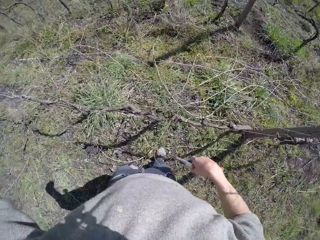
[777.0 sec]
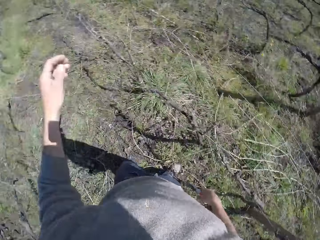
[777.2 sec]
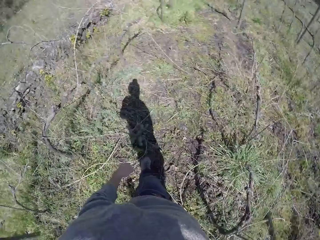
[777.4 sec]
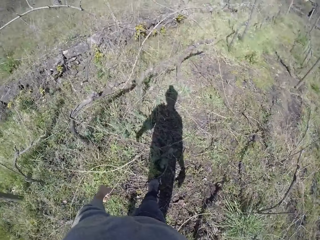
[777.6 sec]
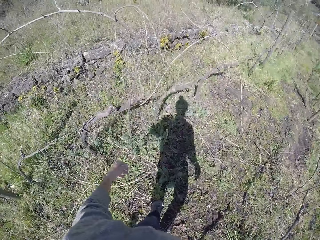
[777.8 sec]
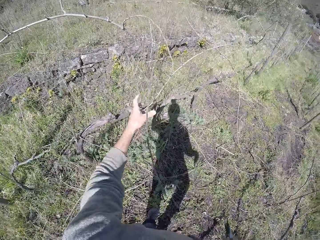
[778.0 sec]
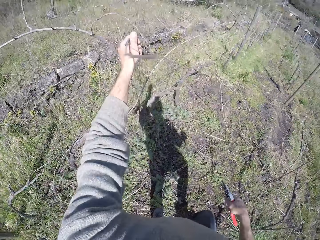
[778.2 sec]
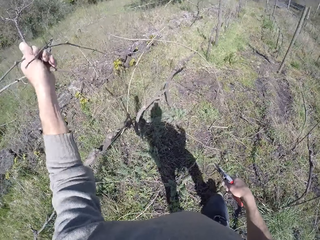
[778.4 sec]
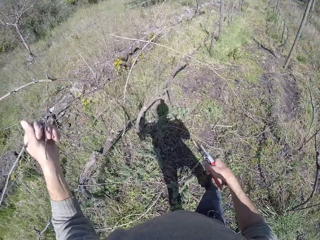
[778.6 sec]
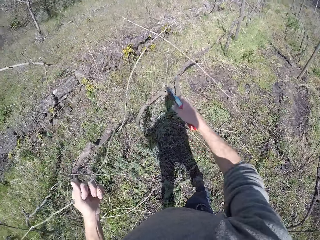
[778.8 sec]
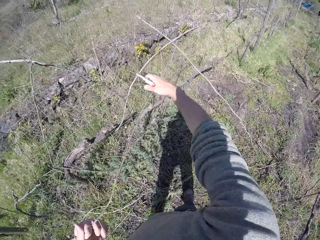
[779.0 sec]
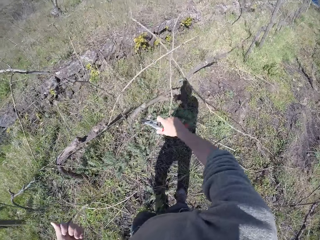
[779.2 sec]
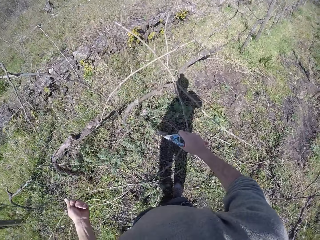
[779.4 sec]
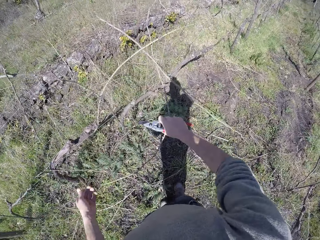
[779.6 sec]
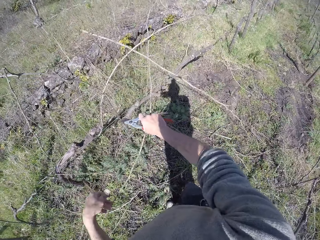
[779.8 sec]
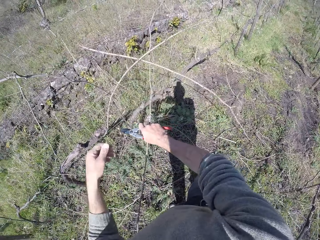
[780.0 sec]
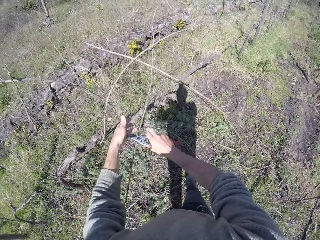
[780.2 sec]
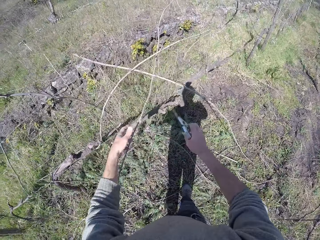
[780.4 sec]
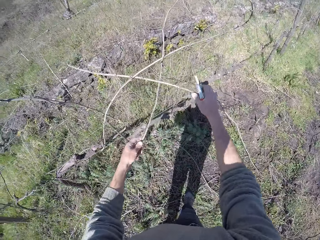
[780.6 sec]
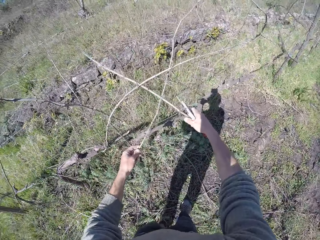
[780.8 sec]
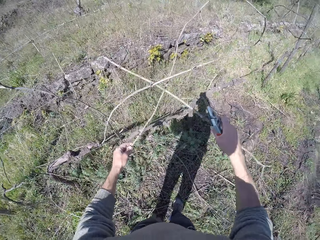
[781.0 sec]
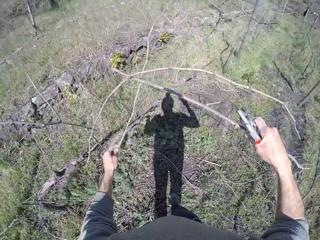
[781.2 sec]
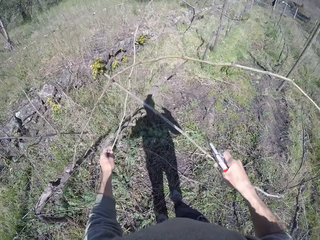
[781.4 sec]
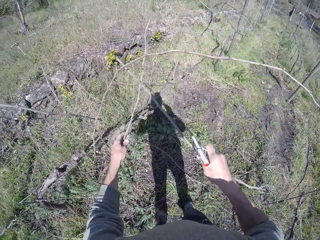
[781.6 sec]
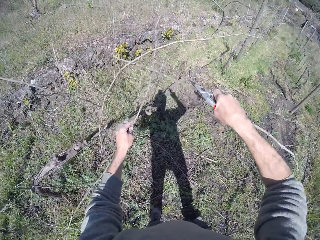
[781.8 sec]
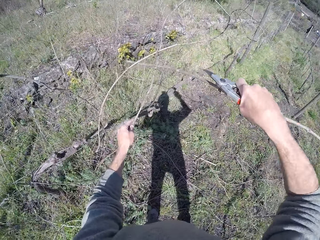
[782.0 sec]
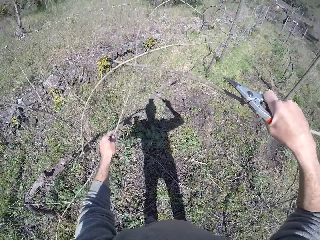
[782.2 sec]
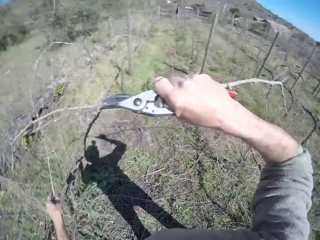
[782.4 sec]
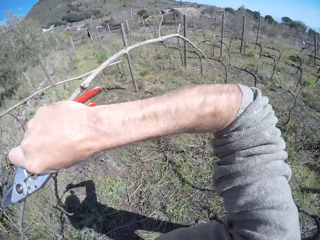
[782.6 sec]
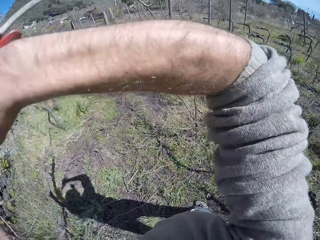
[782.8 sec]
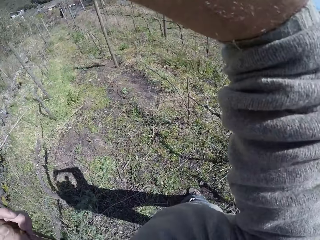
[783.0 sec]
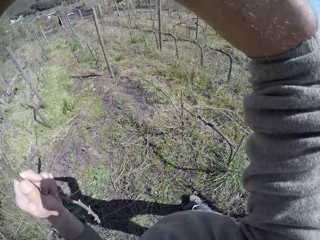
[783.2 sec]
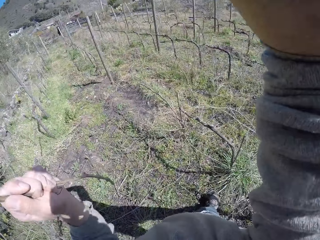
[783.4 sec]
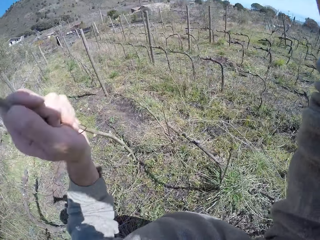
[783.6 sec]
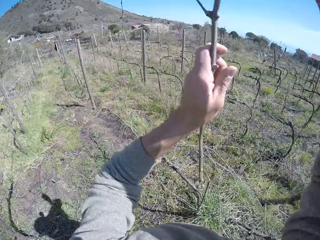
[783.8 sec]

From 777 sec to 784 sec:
The camera wearer grabs a twig with his left hand. He pulls out the twig with both hands.

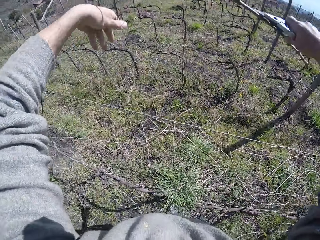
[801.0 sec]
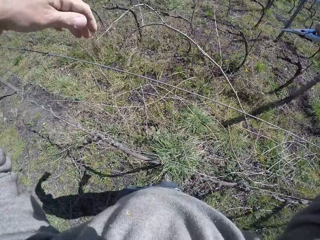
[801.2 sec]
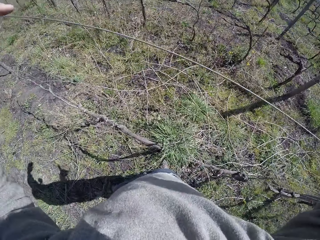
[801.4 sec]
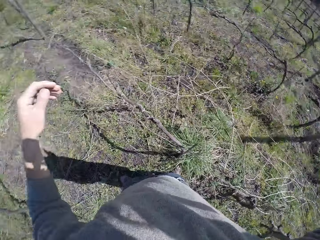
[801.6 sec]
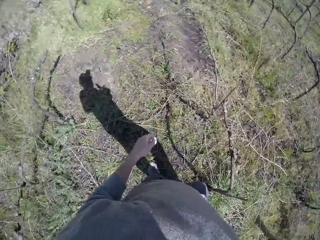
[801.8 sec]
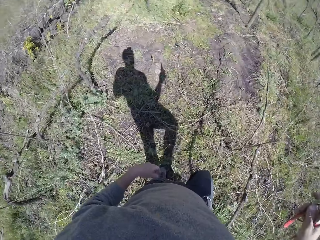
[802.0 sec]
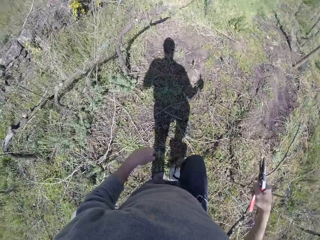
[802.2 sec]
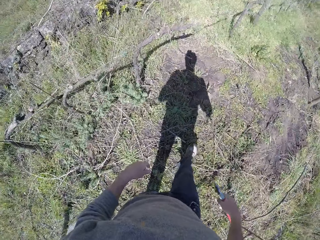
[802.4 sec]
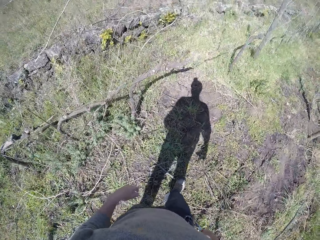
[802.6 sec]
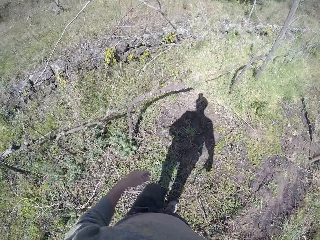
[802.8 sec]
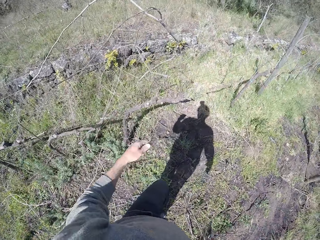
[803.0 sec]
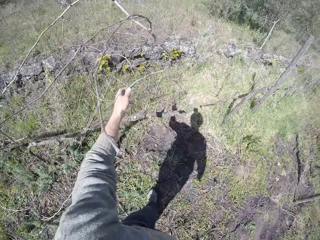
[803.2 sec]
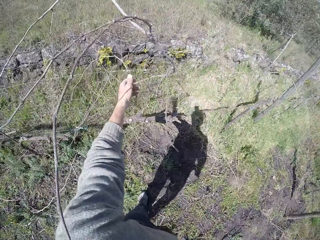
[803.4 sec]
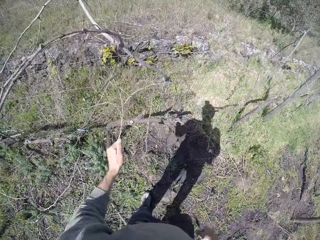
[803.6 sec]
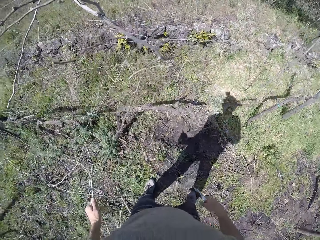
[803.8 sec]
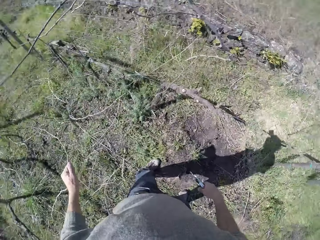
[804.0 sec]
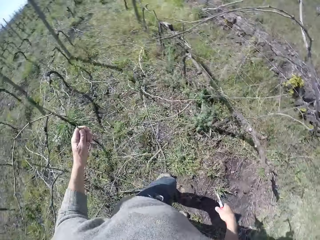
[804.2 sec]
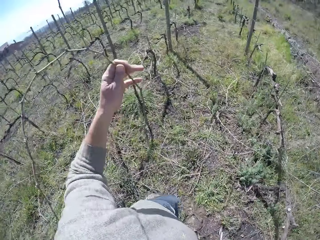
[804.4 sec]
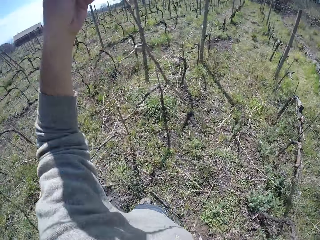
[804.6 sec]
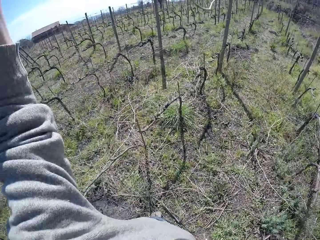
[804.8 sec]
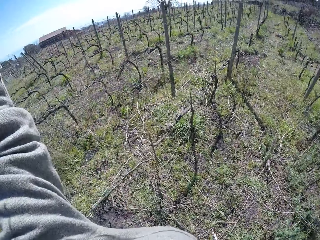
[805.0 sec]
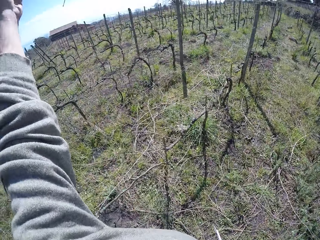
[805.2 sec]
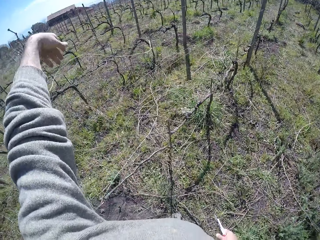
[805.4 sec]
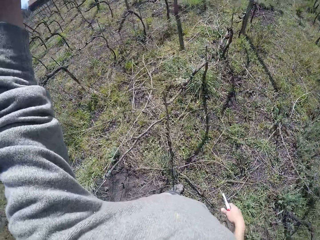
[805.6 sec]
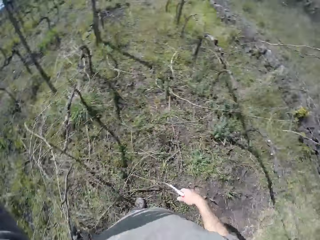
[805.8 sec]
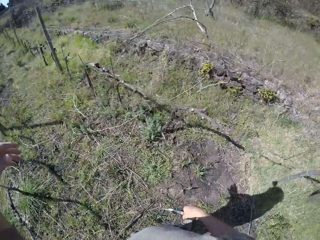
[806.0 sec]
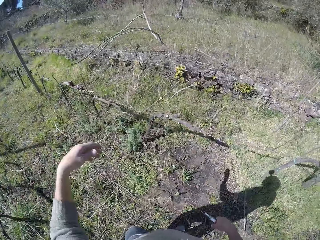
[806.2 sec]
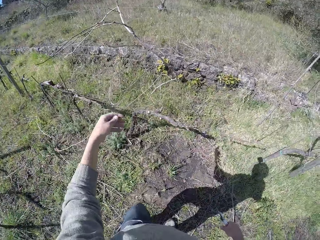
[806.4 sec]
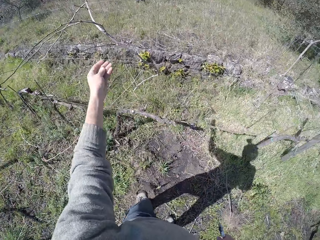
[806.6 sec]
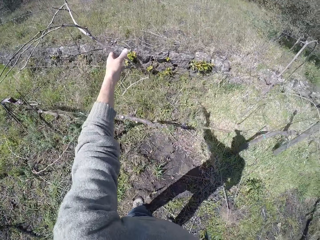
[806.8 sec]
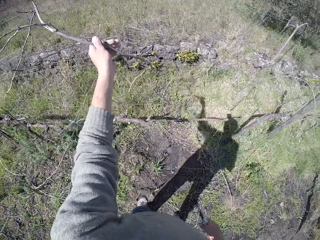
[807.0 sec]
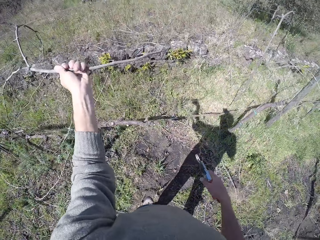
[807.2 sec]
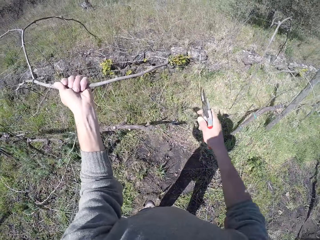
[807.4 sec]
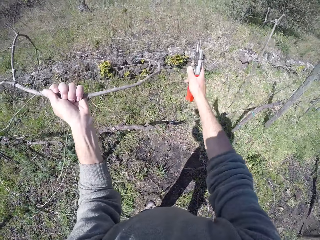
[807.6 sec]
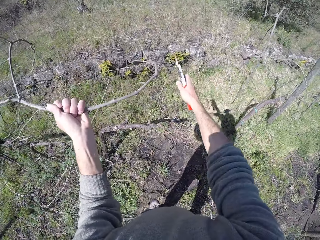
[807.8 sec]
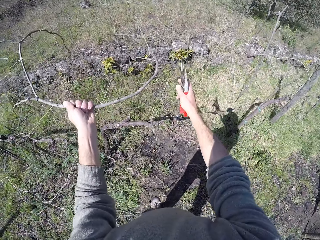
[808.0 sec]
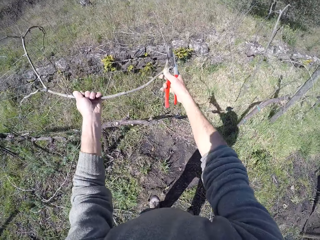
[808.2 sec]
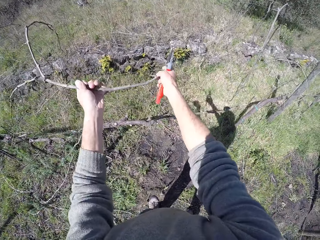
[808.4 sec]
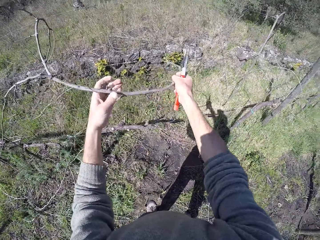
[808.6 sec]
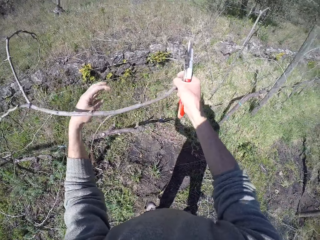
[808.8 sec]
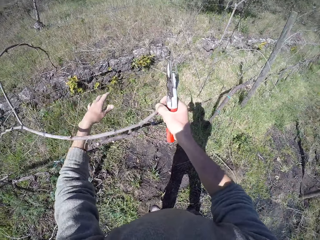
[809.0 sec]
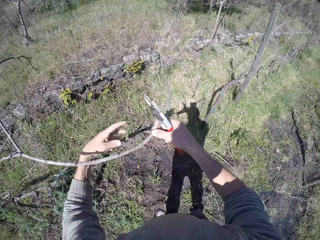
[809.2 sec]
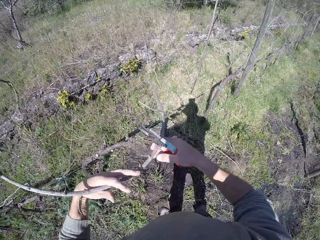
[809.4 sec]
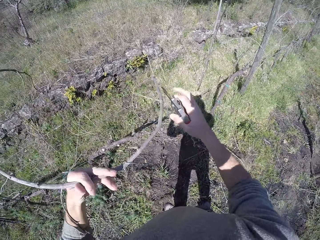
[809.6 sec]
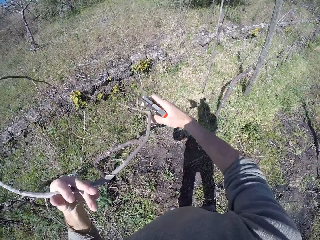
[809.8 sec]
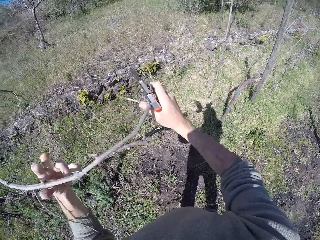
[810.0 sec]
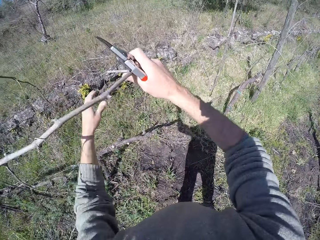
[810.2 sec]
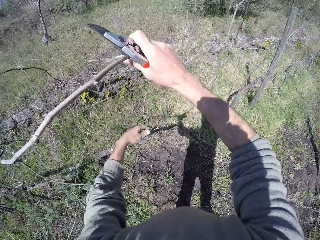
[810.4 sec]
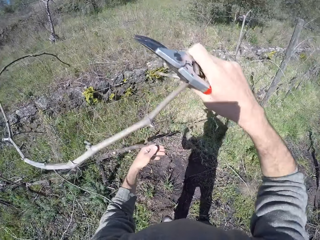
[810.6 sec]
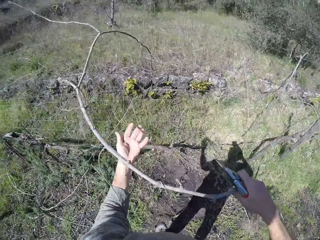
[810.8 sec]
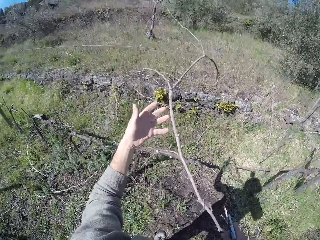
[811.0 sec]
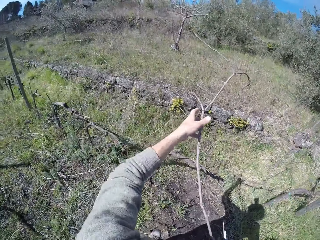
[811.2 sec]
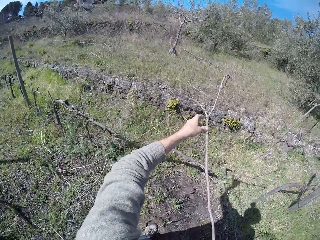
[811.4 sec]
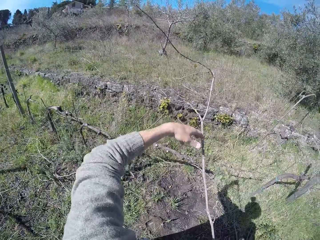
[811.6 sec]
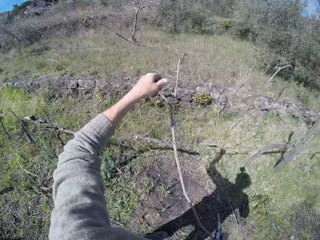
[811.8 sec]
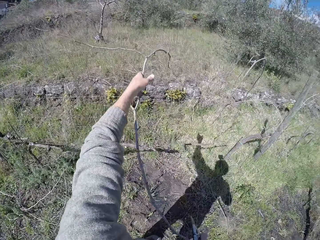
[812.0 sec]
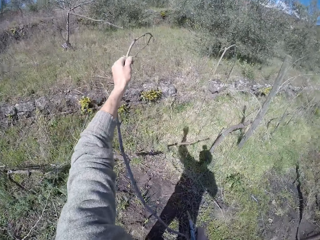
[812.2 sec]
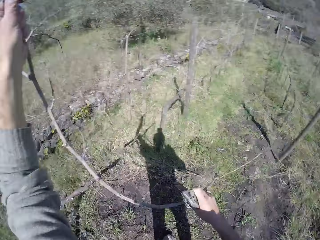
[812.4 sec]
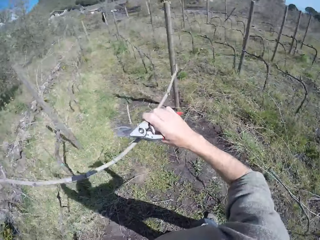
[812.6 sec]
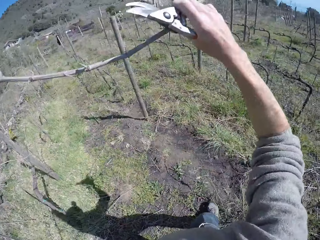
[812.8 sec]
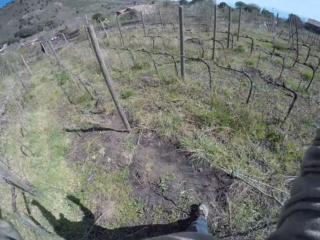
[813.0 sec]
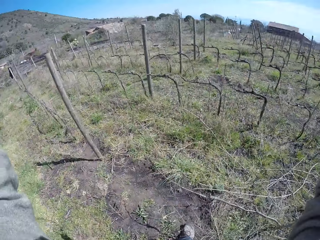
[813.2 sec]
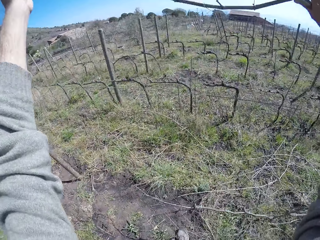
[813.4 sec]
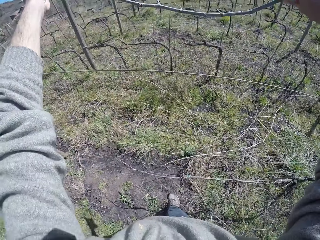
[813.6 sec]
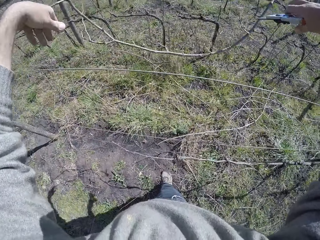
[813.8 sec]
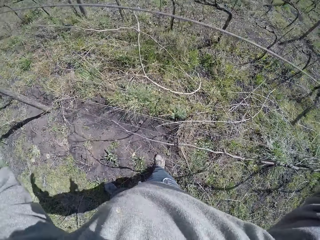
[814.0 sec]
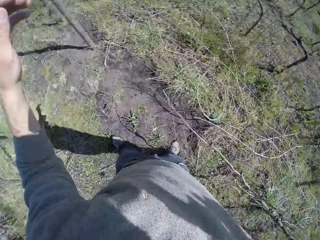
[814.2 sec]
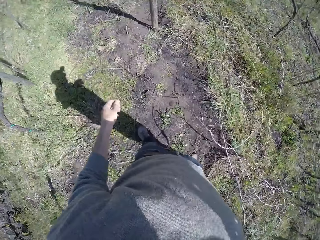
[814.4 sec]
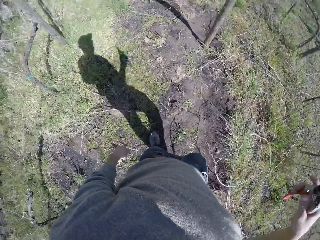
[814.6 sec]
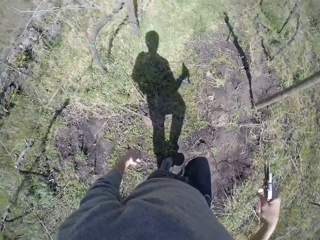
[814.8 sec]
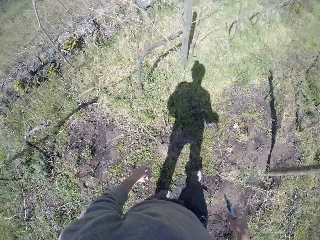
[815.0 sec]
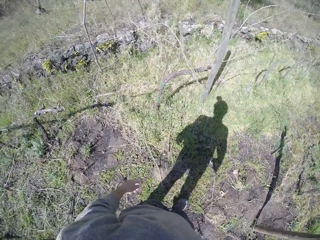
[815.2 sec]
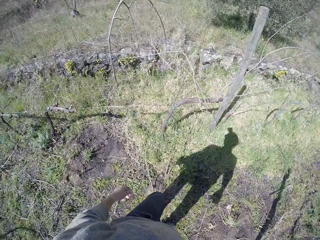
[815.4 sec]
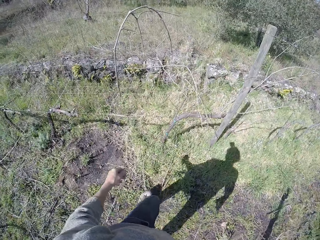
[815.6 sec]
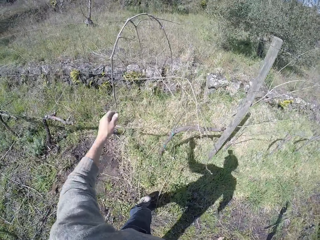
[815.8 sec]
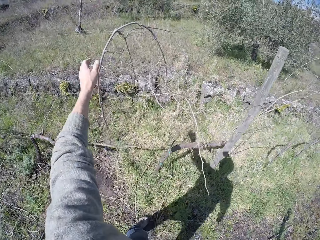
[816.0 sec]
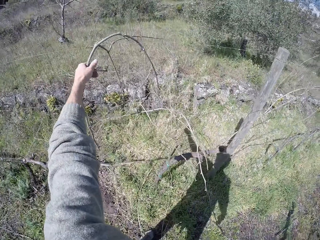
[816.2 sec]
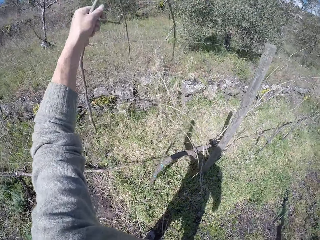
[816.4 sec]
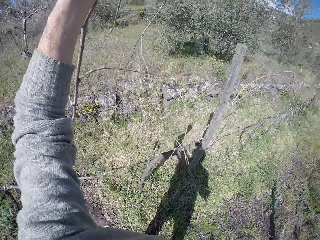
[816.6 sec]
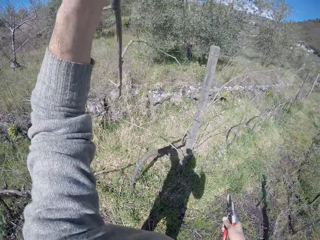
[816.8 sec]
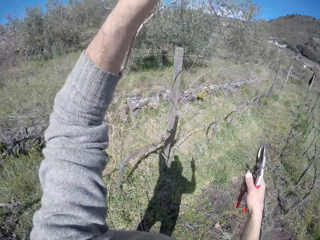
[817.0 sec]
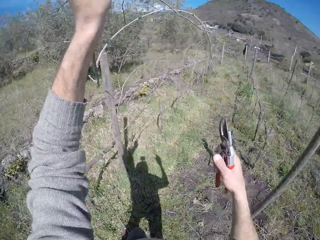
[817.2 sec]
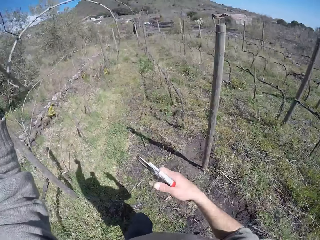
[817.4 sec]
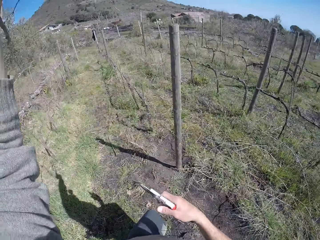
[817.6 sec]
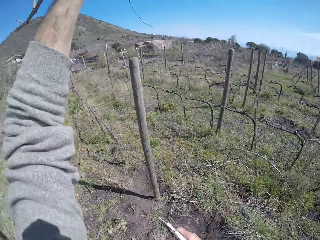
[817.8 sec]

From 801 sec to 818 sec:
The camera wearer drops the twig with both hands. He pulls a twig with his left hand. He drops the twig with his left hand. He grabs a twig with his left hand. He pulls out the twig with both hands. He drops the twig with both hands. He pulls out a twig or wood from a wired pole with his left hand. He picks up the wood.
